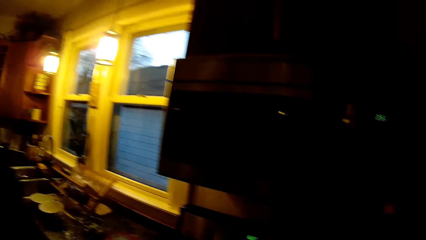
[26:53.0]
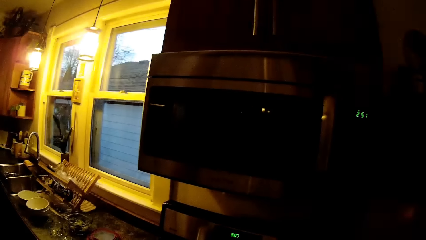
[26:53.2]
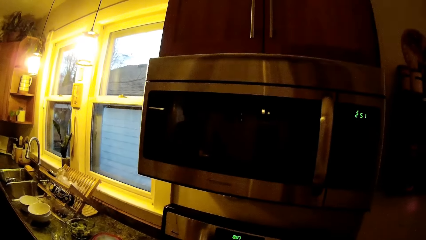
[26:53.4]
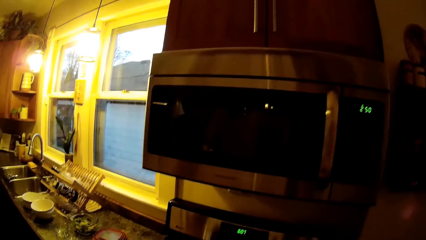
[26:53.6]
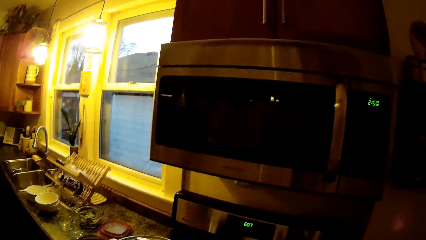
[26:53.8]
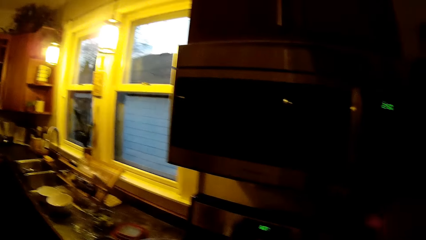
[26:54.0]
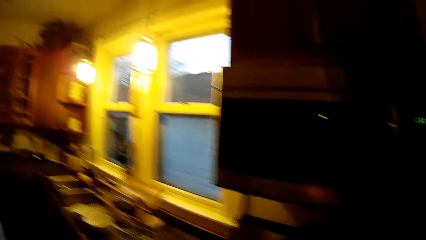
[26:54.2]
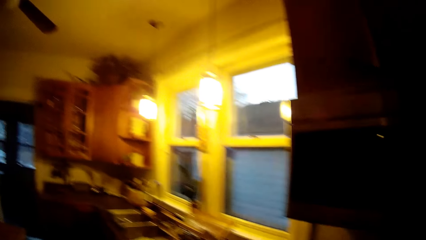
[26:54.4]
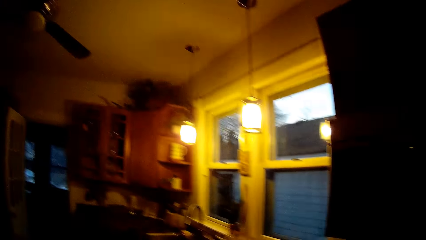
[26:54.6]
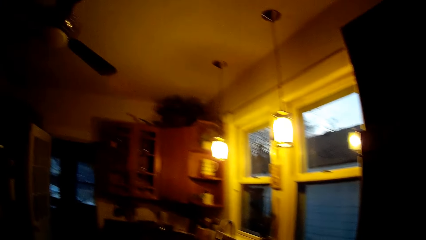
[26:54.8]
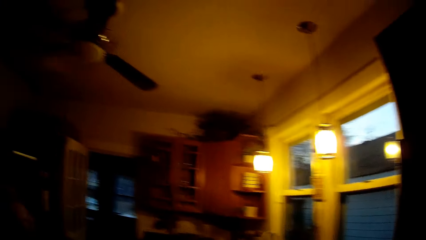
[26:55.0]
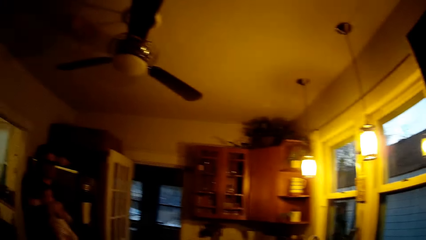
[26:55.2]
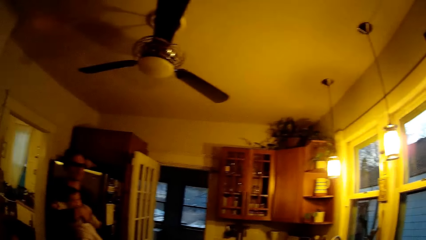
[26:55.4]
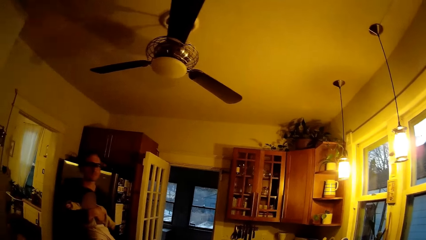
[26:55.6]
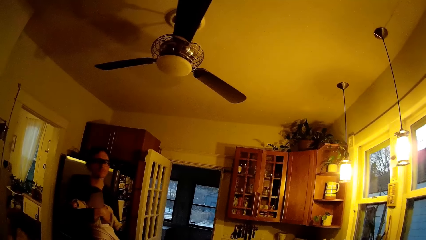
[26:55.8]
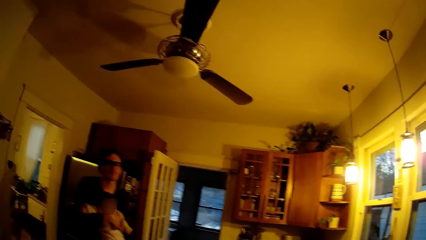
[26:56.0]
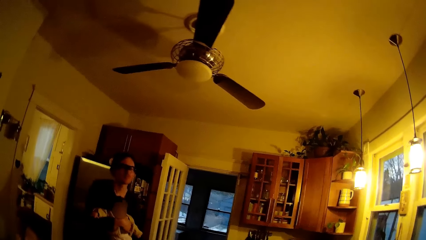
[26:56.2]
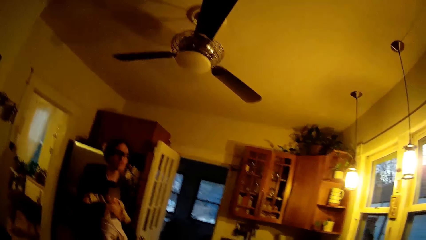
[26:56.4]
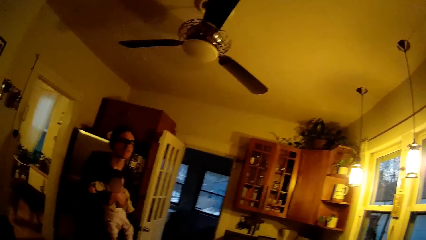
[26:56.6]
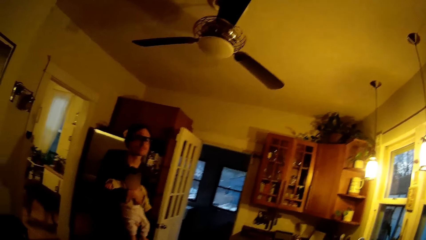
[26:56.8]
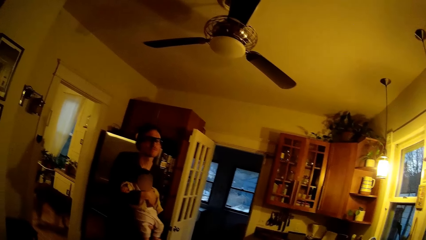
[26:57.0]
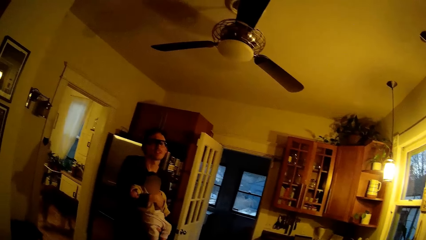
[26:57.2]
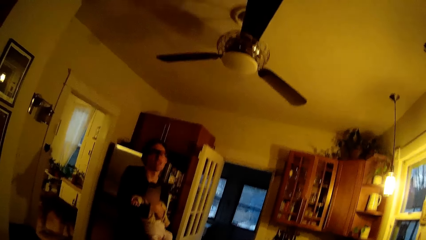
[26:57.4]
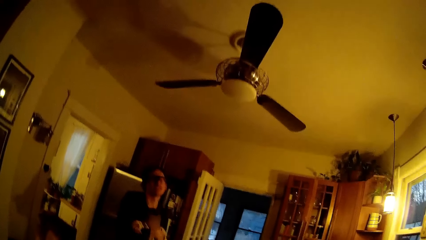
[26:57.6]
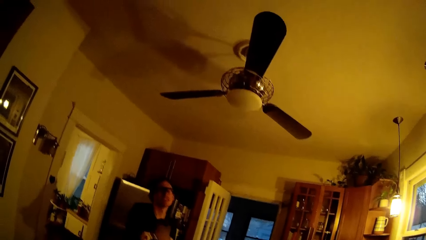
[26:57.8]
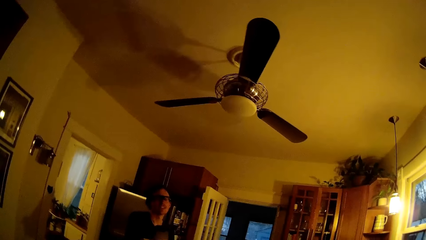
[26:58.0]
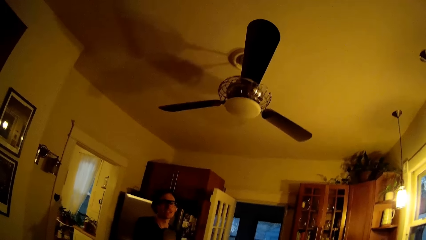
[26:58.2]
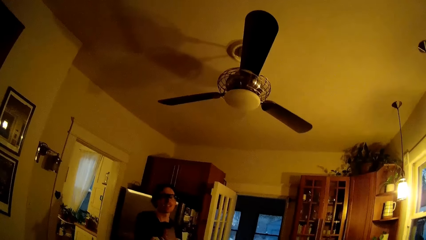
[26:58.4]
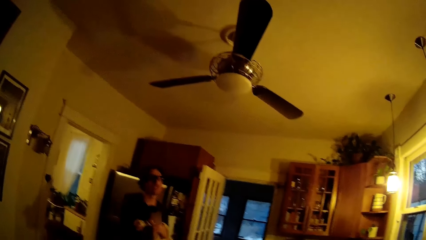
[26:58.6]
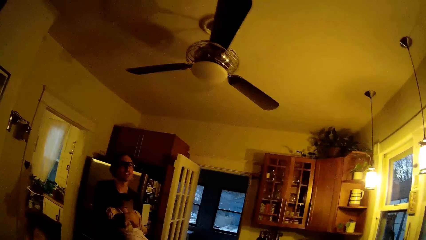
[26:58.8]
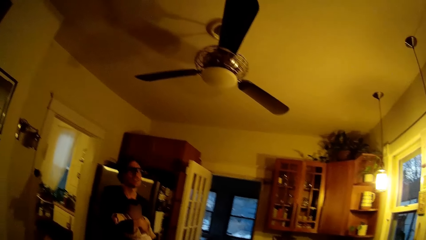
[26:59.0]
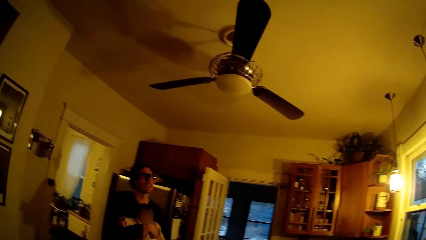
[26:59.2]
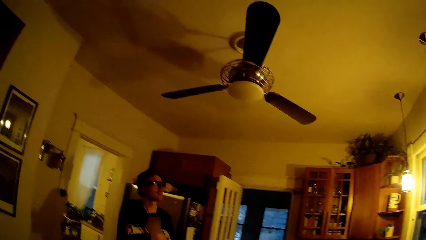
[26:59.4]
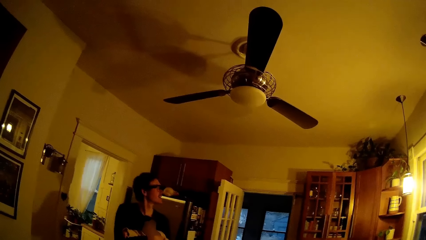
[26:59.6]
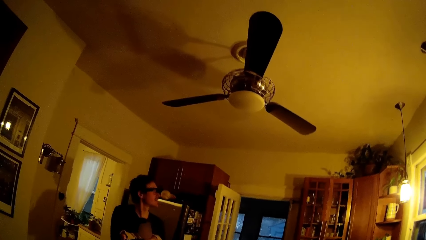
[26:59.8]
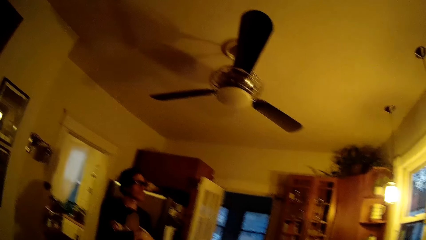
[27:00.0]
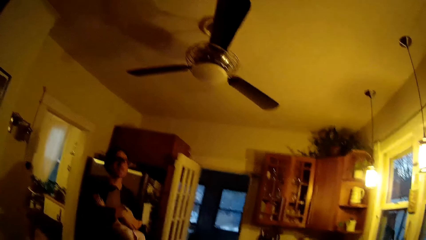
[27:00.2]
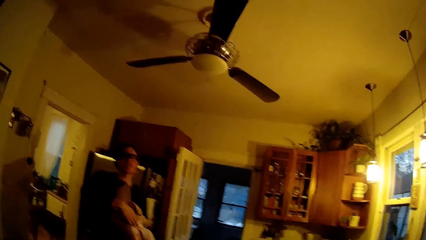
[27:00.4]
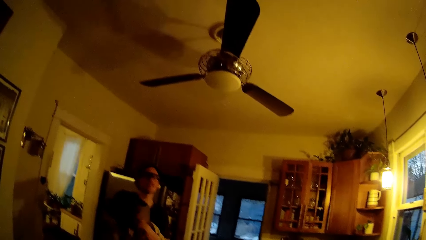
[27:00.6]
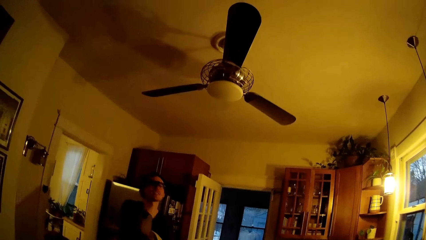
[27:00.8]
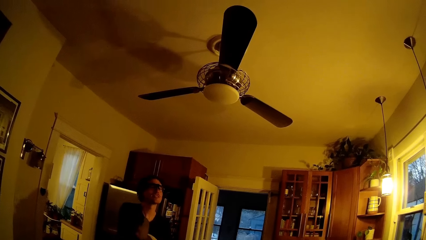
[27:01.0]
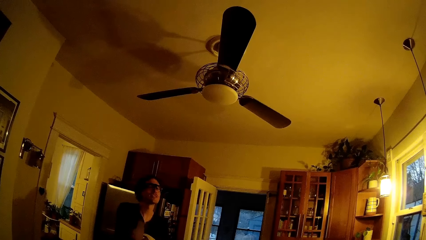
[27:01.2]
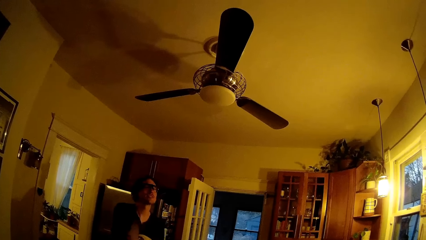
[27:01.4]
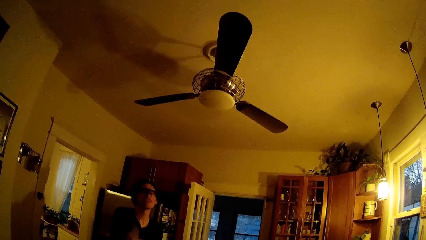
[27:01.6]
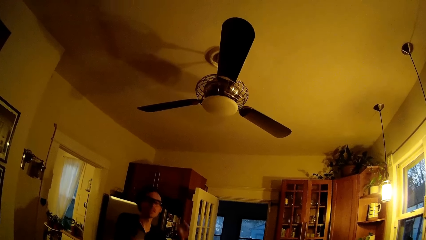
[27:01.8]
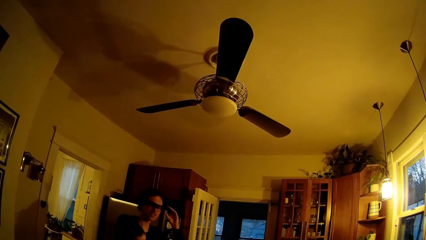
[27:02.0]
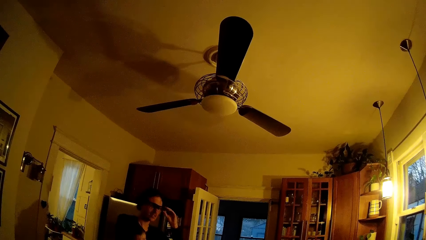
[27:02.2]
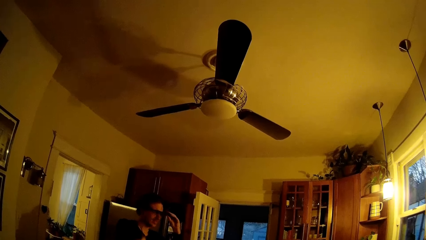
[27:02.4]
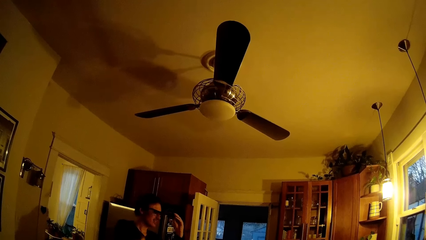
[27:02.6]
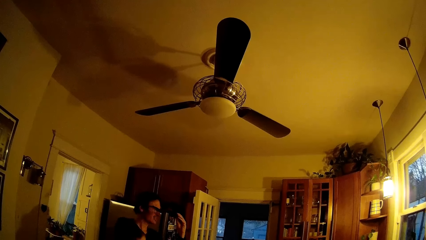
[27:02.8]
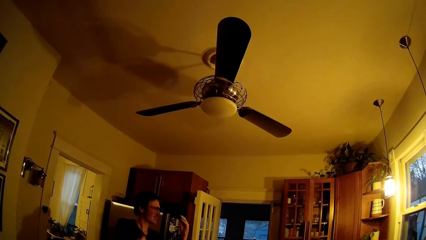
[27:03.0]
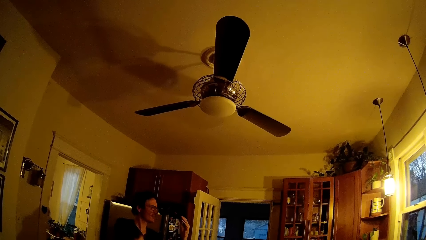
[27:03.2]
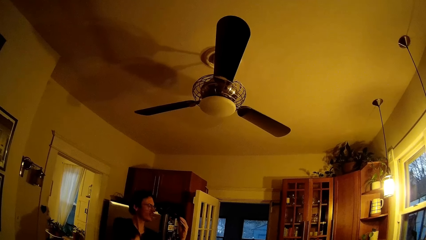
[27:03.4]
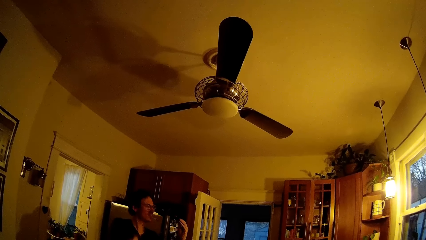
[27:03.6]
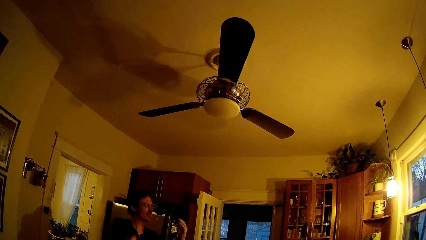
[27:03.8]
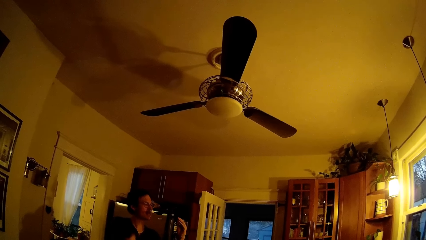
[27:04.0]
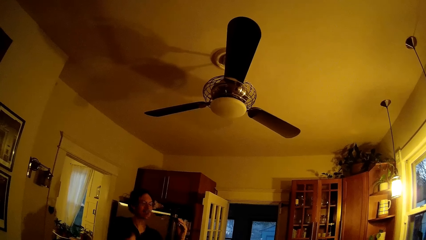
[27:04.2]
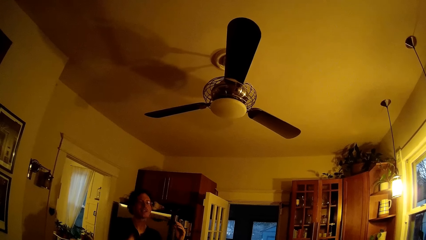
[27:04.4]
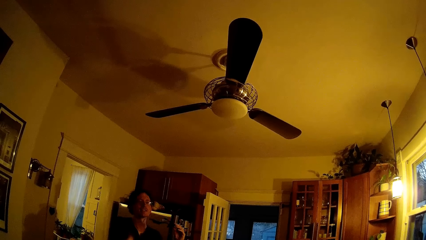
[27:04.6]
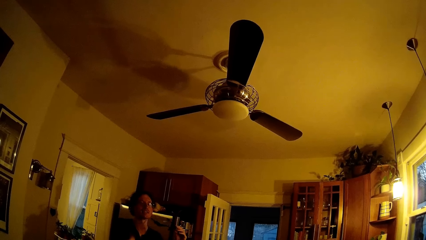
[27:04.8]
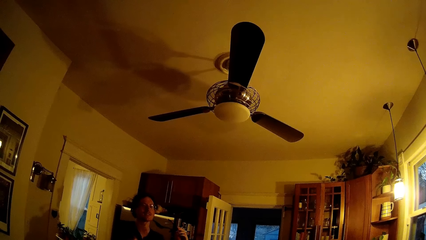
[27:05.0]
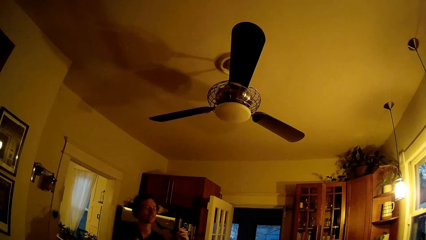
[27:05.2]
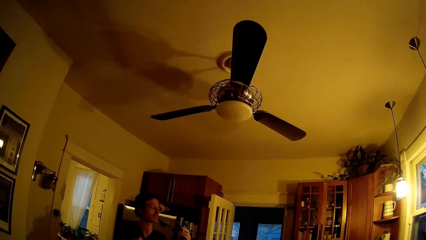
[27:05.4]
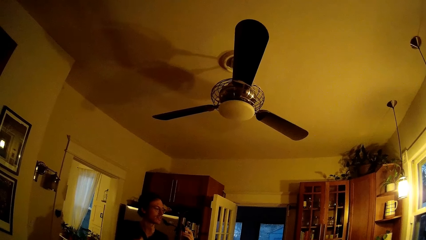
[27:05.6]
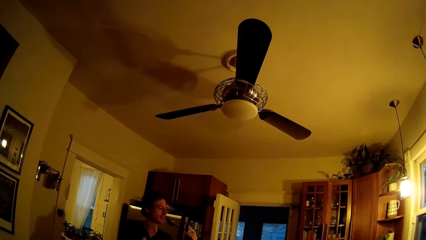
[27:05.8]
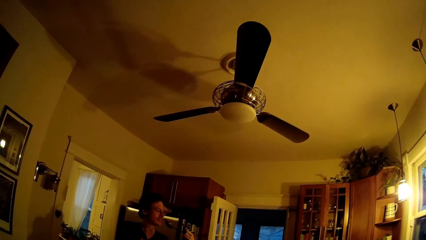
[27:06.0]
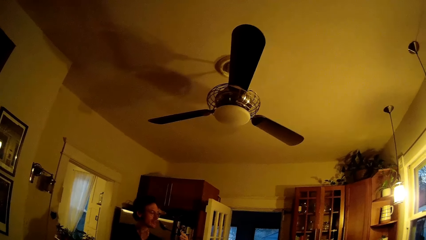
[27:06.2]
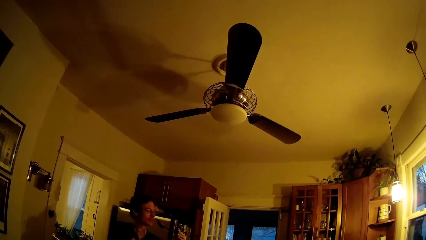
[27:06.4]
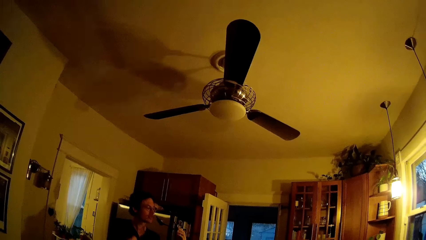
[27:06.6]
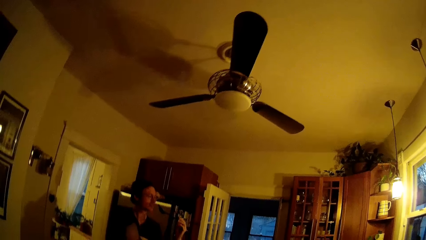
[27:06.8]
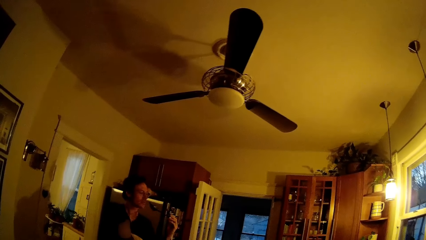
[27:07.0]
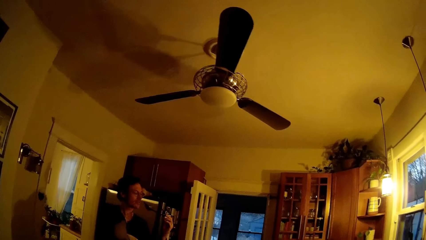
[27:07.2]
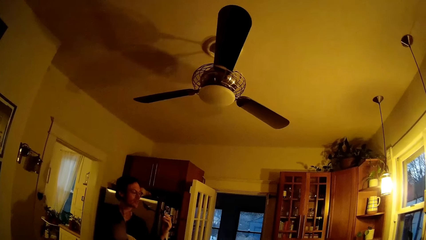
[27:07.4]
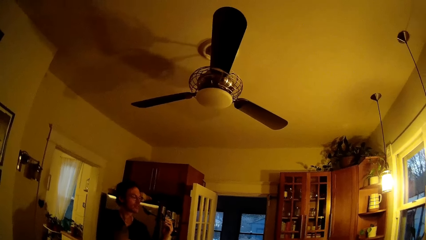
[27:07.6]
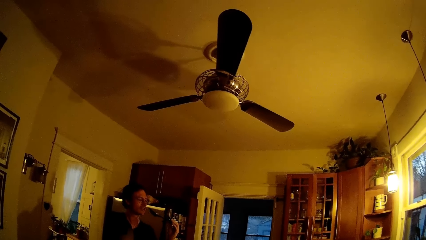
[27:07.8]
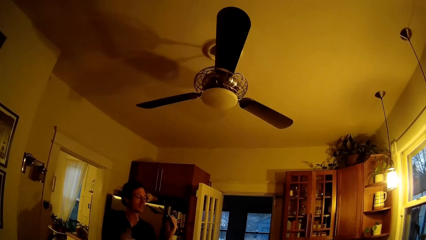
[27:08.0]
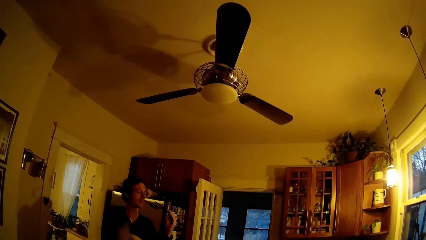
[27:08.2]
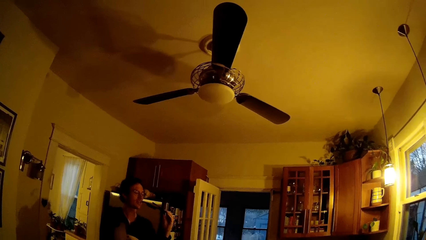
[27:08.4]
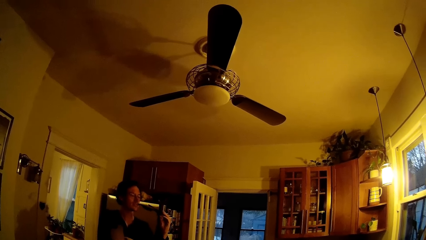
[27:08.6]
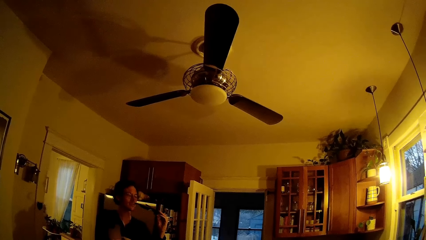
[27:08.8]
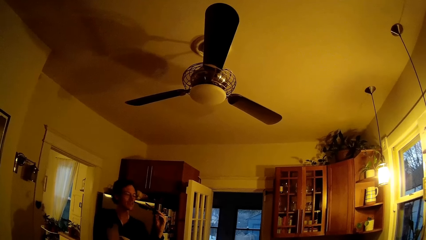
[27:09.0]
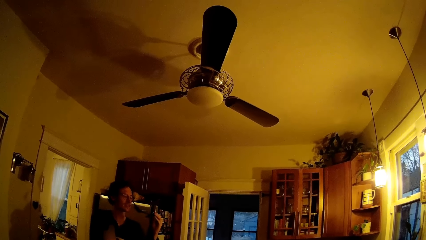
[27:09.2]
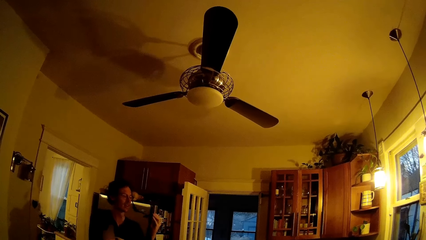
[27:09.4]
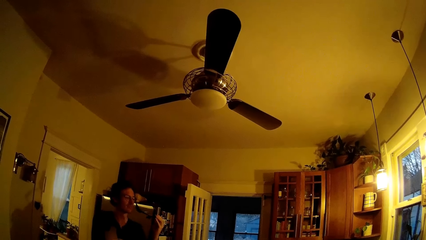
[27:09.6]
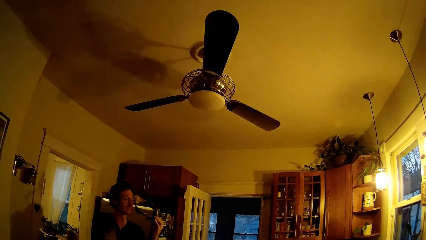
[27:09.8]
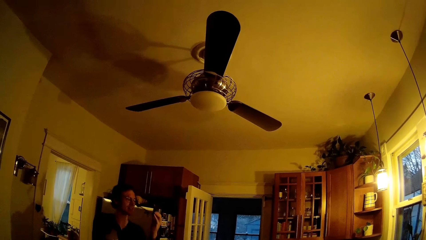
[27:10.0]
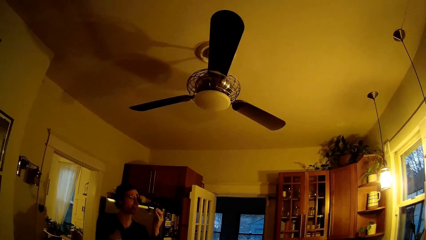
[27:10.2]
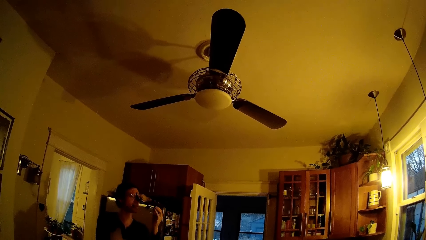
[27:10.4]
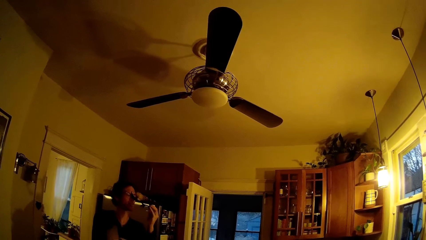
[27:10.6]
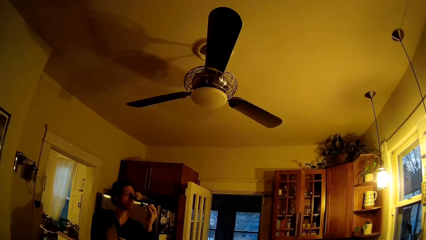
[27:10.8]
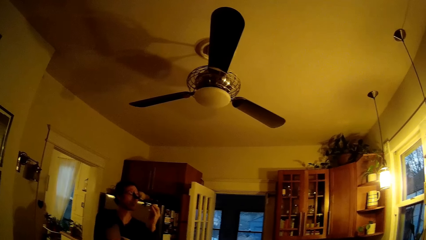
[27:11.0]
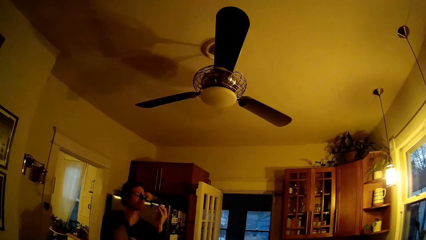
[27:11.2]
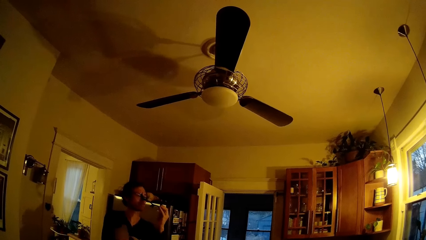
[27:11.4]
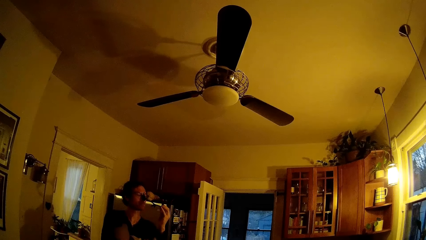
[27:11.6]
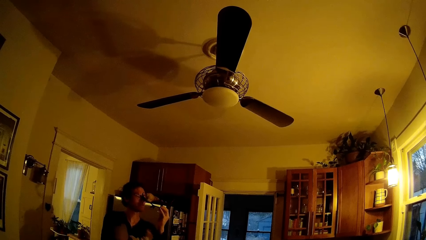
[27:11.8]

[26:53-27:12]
The camera wearer stares at the cooking pot. They stare at a man. The man takes off glasses or sunglasses with his left hand. The man stares at the sunglasses.
